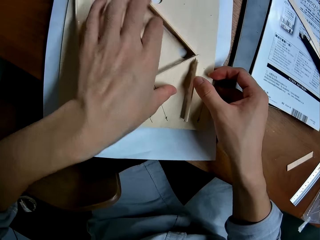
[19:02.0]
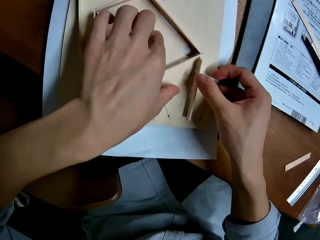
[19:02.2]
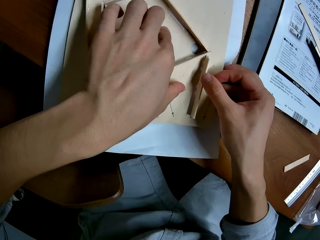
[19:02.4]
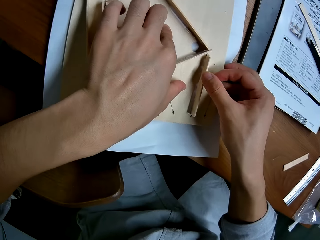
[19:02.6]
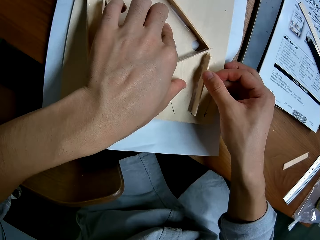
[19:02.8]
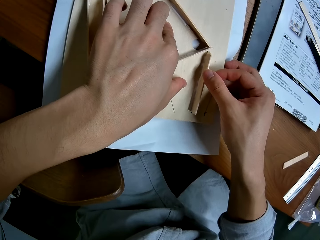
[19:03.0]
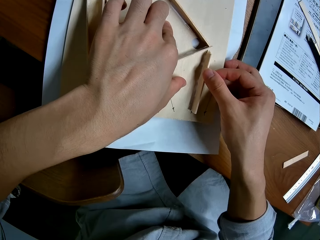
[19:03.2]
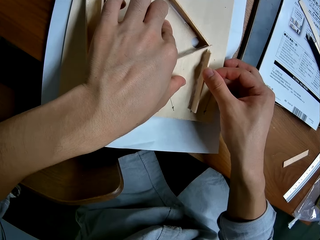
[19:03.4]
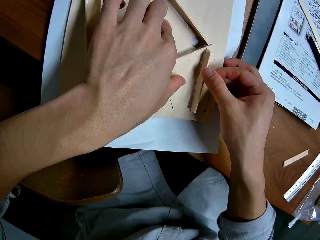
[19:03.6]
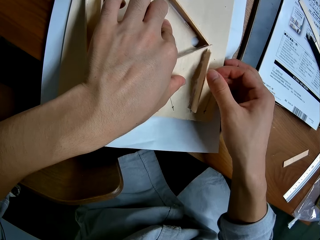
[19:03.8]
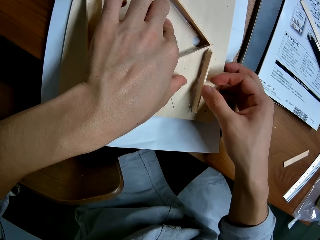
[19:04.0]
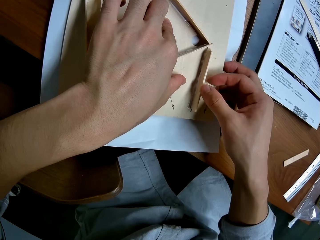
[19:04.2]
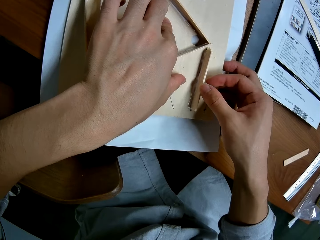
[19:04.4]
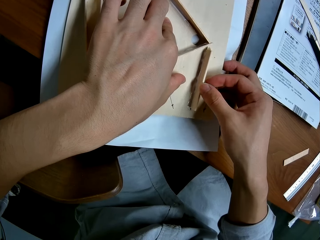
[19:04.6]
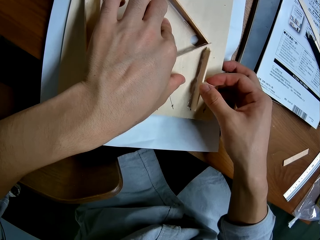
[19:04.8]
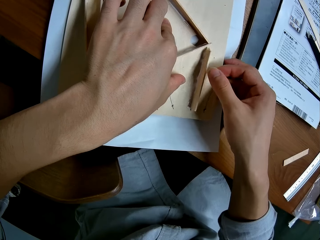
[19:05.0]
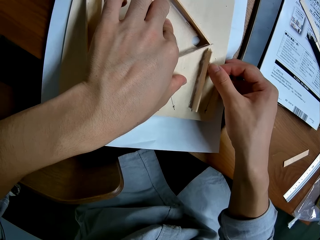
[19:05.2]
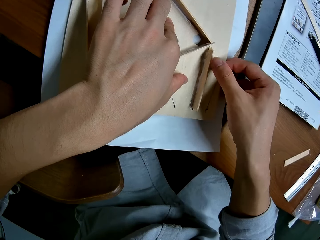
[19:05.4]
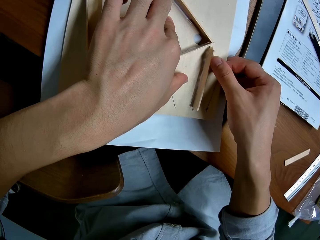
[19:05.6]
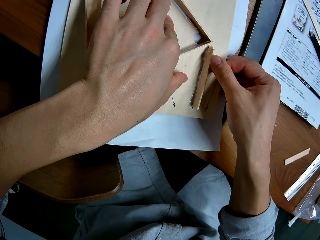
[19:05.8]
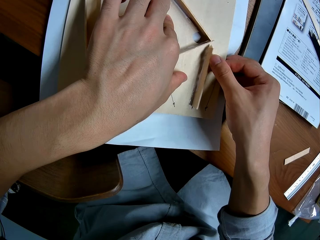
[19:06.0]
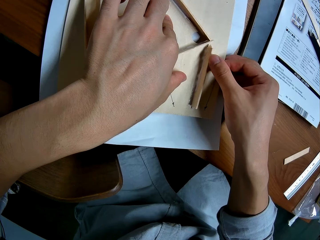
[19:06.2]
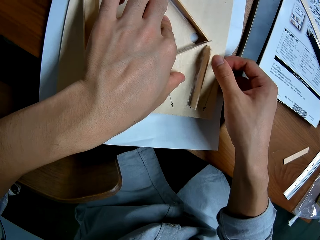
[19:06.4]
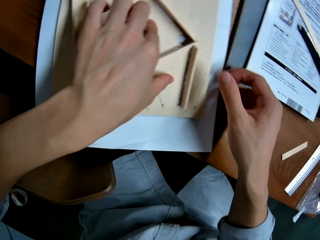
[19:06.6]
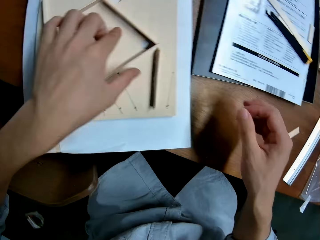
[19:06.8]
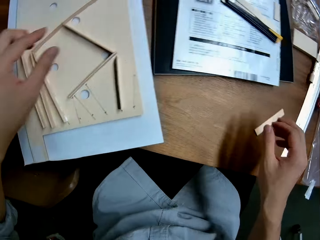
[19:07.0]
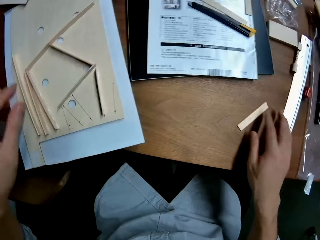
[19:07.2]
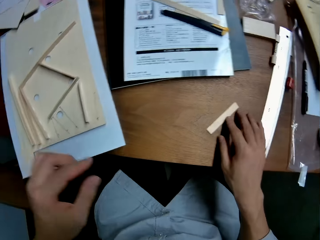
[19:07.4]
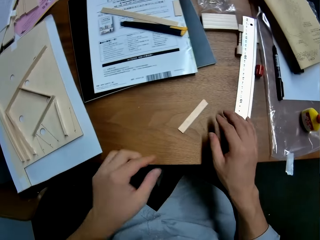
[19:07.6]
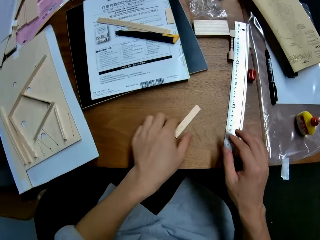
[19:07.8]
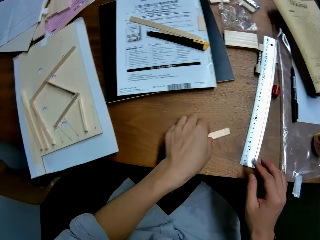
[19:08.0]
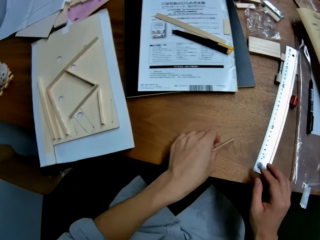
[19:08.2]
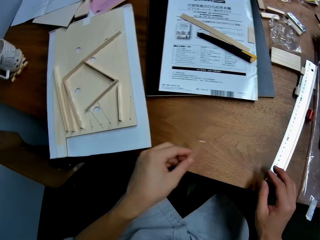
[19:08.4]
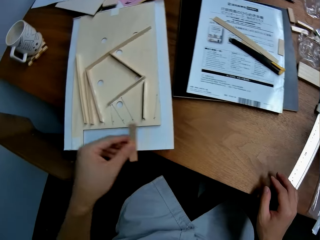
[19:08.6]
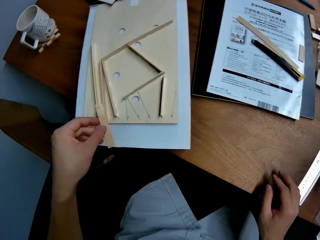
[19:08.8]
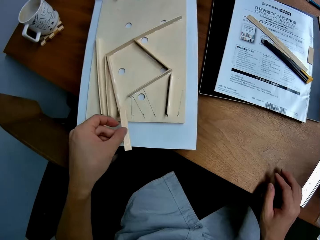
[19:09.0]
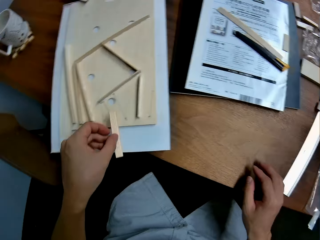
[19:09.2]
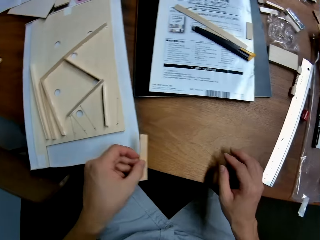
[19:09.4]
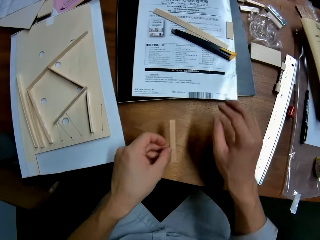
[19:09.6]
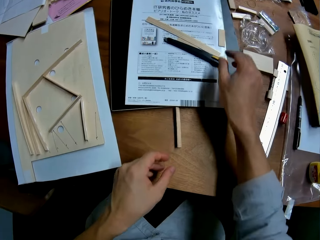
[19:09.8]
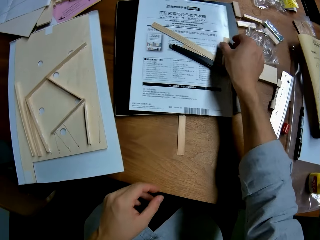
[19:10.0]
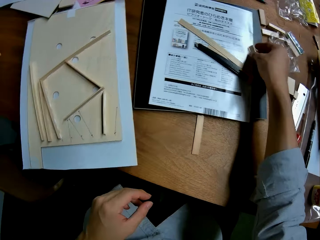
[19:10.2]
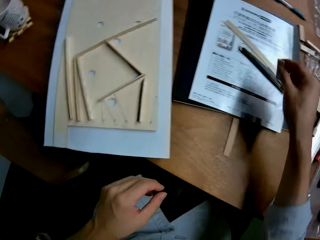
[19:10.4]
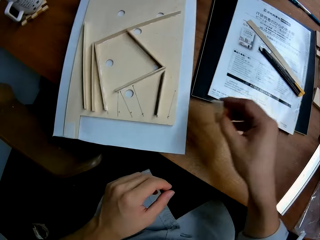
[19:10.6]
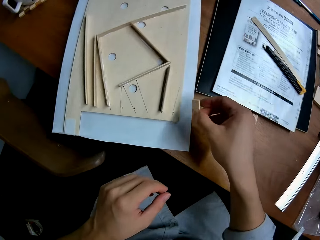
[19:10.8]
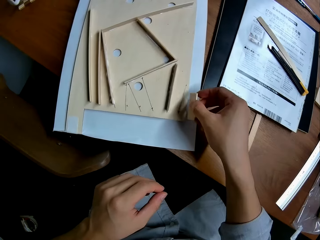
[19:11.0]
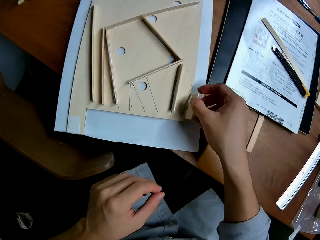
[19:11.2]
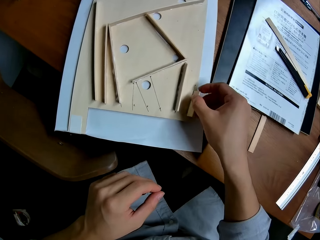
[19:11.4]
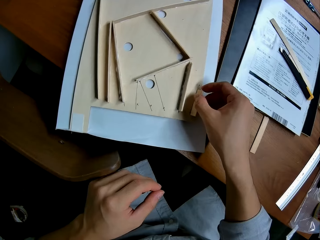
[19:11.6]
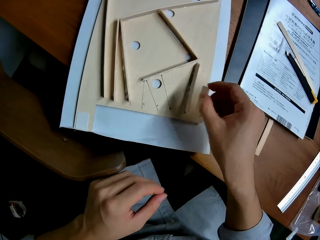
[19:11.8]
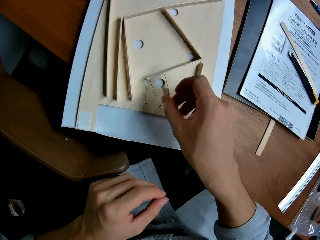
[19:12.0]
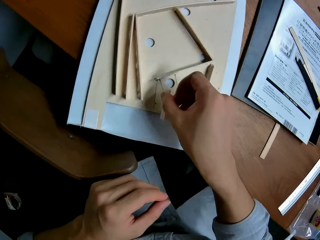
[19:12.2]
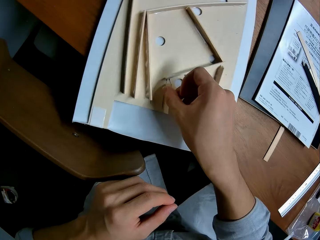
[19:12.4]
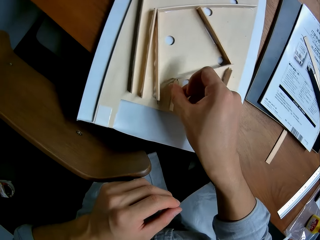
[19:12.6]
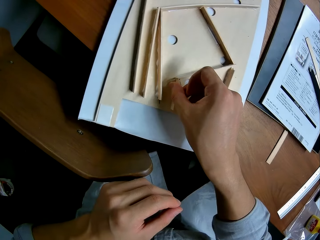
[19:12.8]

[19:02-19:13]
The camera wearer picks up a piece of wood or laser wood from the table. They drop the piece of wood on the table. They pick up another piece of wood from the table. They measure the laser wood on the mark on the piece of wood. They put the piece of wood on the wood structure.

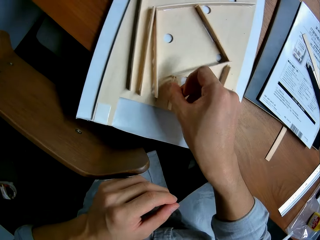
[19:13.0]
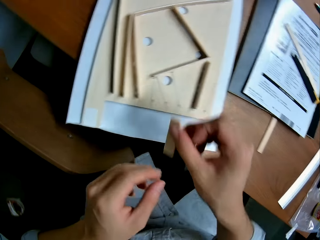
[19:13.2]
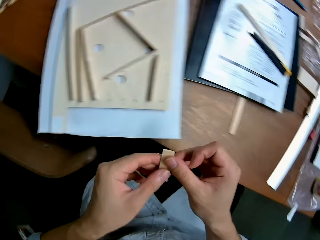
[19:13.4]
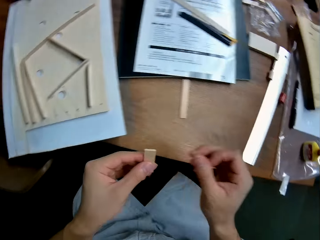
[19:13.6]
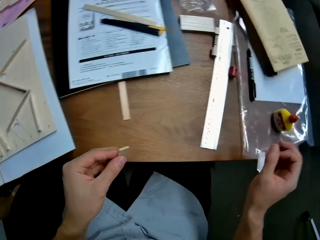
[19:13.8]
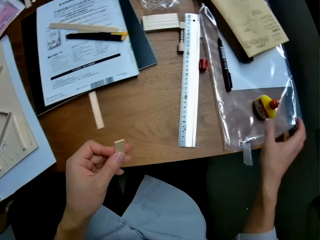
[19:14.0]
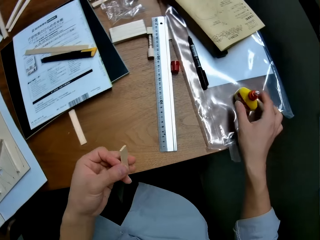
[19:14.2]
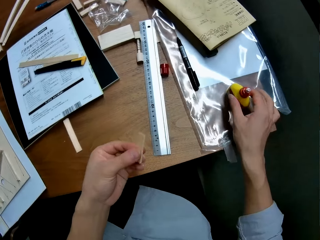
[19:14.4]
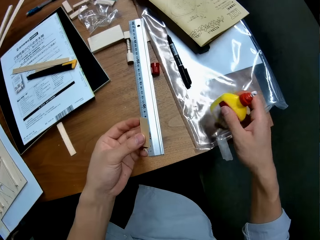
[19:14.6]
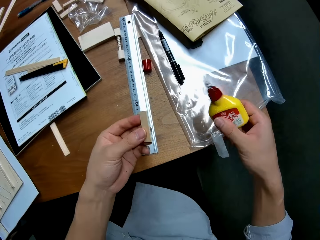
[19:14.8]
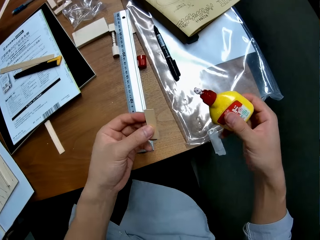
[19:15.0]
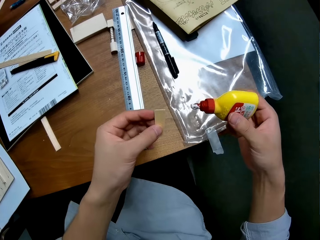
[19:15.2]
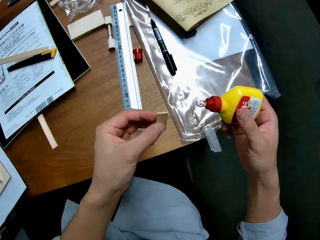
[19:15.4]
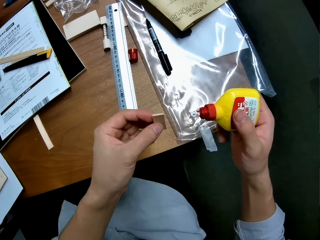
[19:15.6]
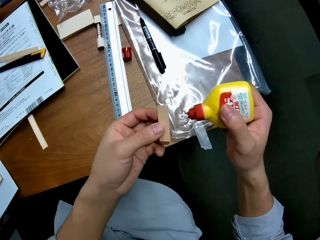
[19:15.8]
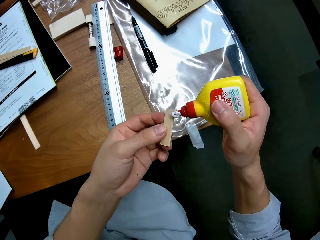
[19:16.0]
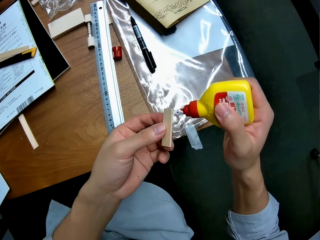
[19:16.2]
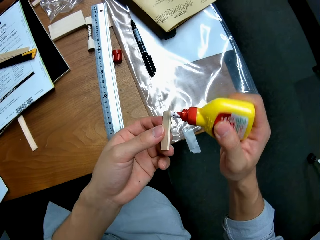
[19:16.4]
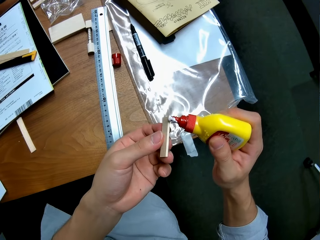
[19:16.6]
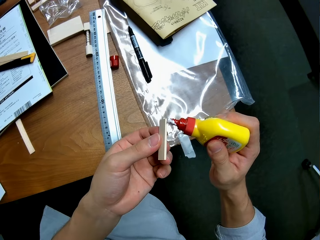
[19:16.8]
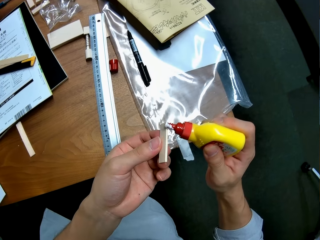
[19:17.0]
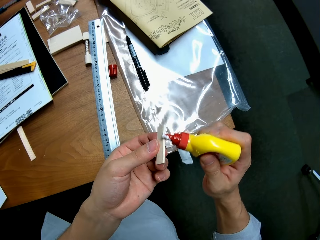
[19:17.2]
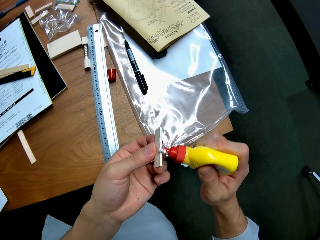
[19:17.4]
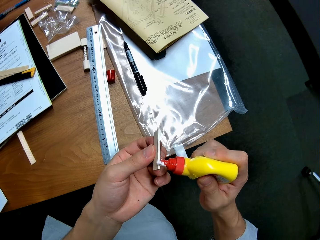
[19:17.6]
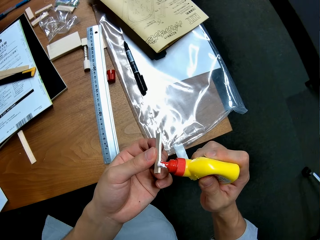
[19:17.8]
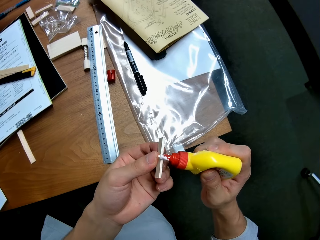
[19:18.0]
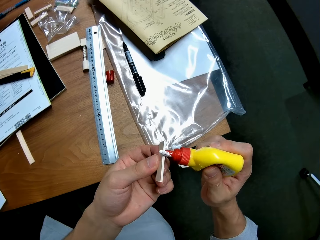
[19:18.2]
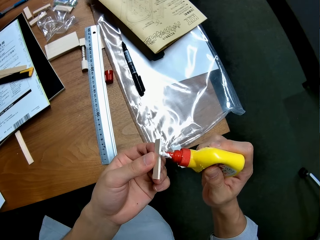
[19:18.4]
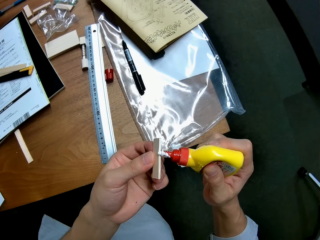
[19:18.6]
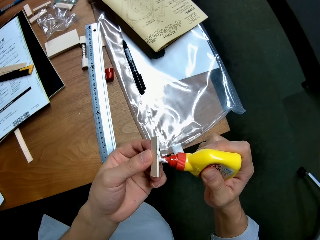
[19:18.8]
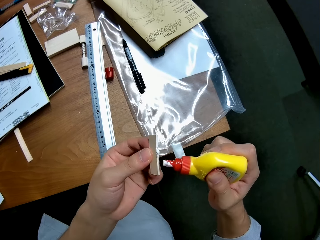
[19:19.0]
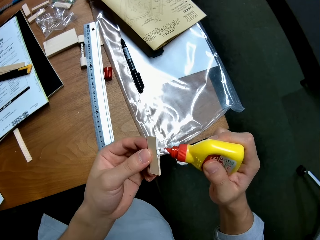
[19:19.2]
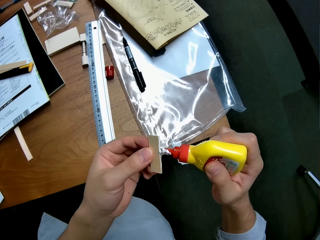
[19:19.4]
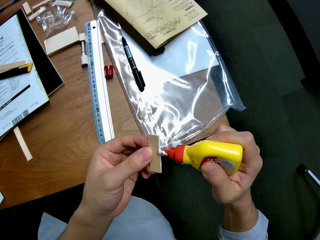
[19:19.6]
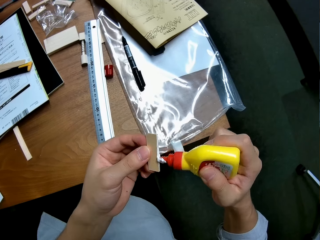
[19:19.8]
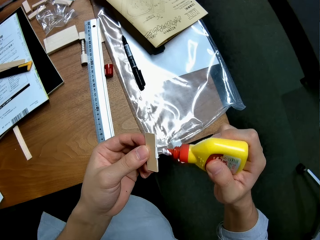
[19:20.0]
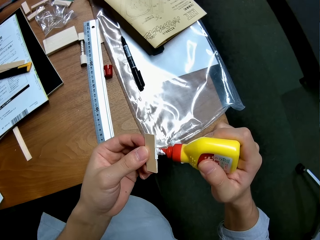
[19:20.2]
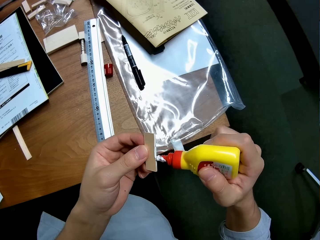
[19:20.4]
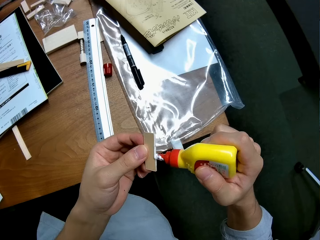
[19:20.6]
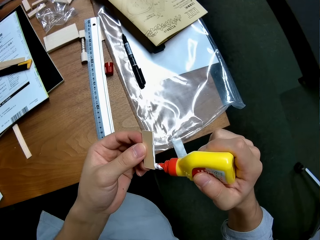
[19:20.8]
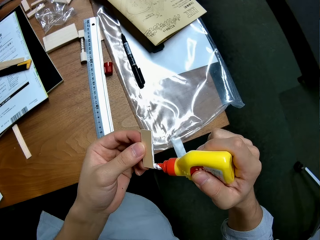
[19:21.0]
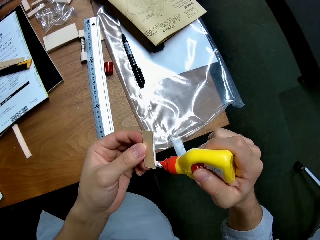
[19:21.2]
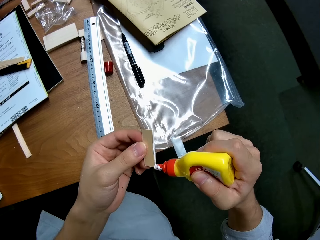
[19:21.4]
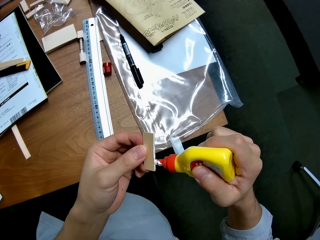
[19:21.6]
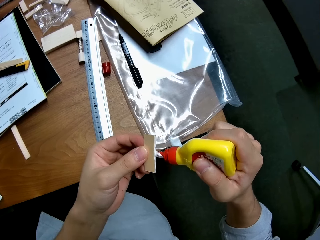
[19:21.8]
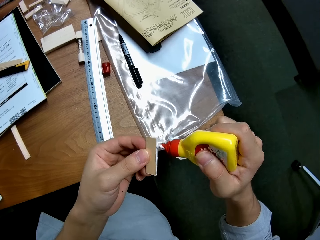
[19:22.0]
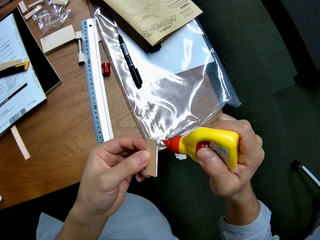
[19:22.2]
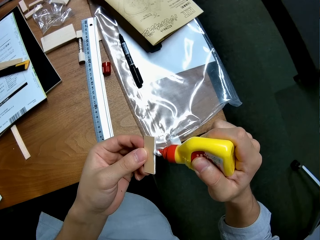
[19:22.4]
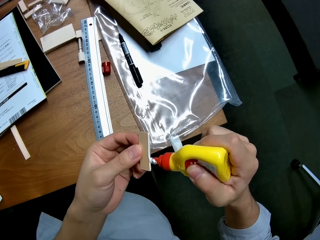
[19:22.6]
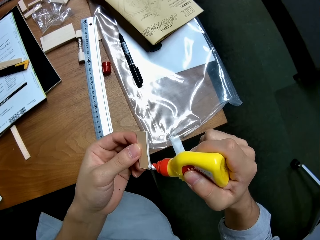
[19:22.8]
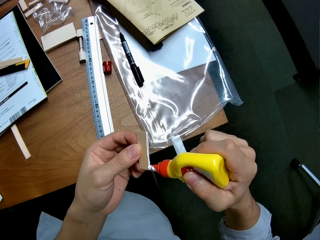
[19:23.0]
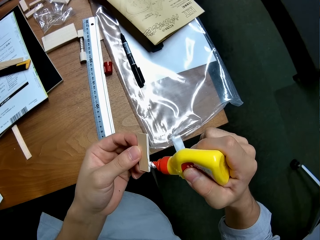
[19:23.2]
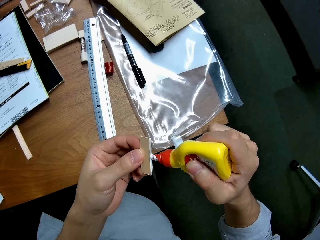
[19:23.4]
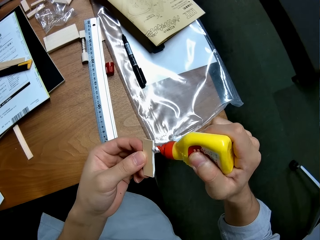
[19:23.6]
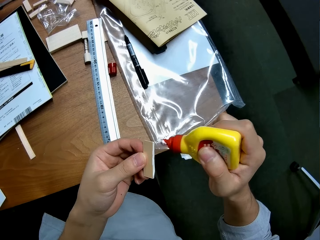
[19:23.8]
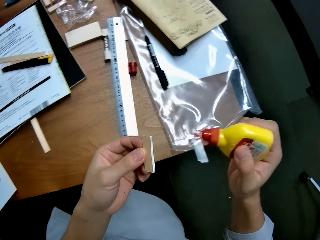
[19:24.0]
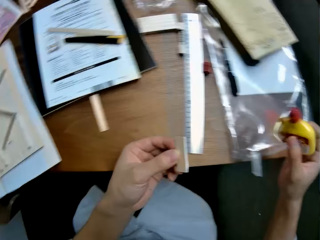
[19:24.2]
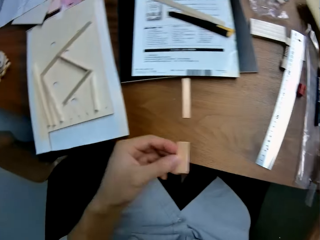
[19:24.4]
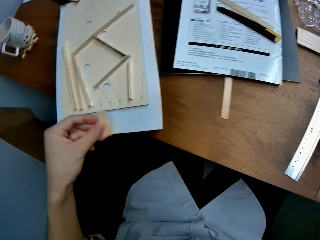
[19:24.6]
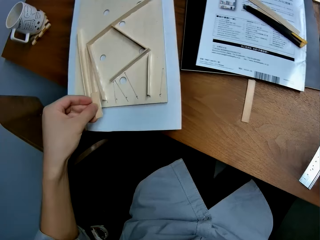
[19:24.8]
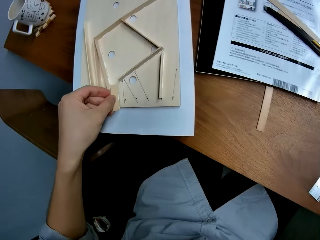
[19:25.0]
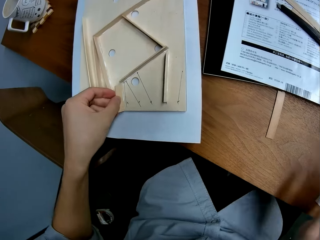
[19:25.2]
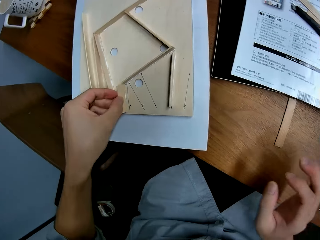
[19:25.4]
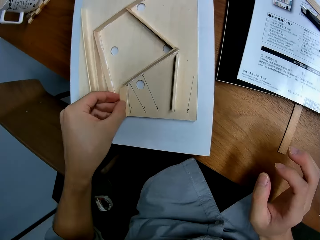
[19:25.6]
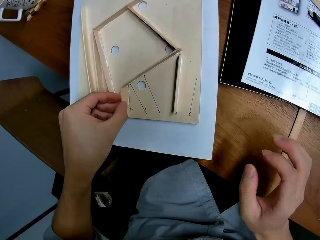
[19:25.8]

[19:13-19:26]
The camera wearer transfers the laser wood to her left hand. She picks up the glue or bottle of glue from the table. She applies glue on the laser wood. She puts back the bottle of glue. She sticks the laser wood on the piece of wood.
